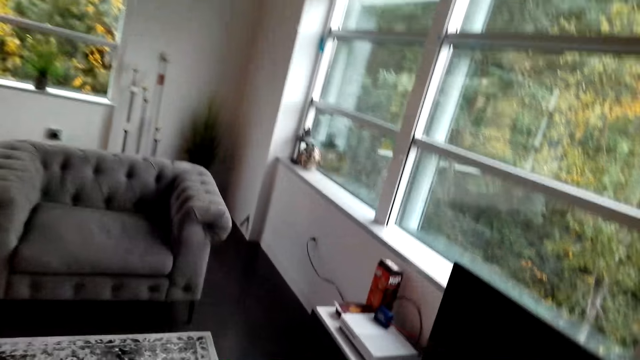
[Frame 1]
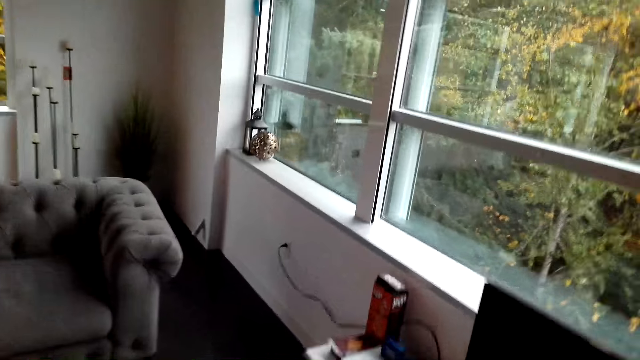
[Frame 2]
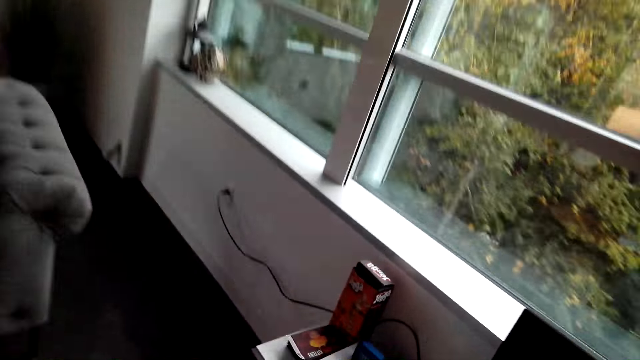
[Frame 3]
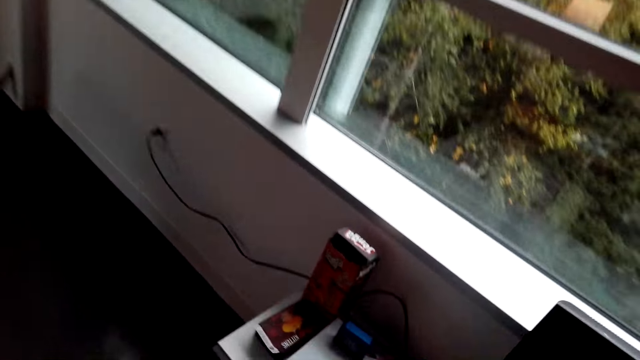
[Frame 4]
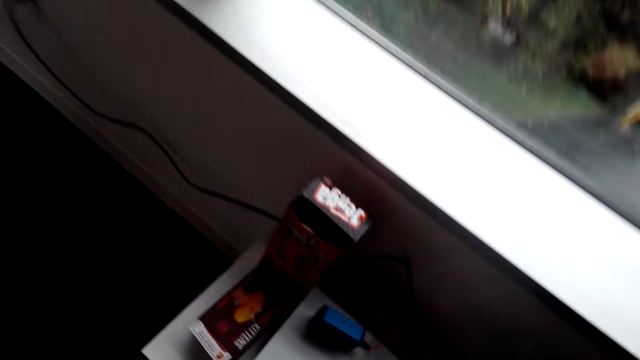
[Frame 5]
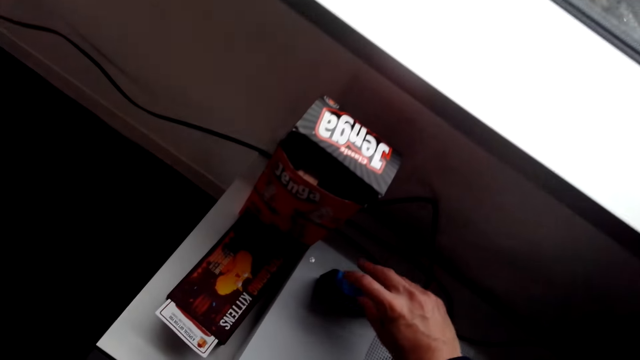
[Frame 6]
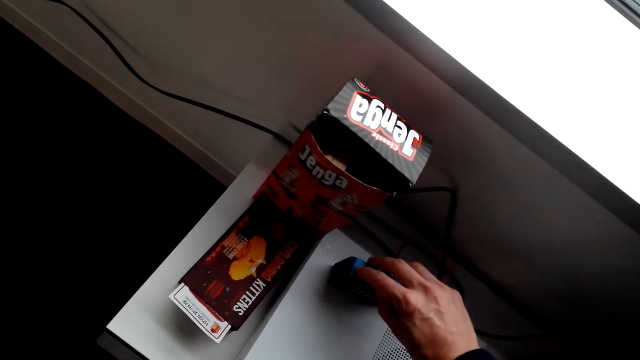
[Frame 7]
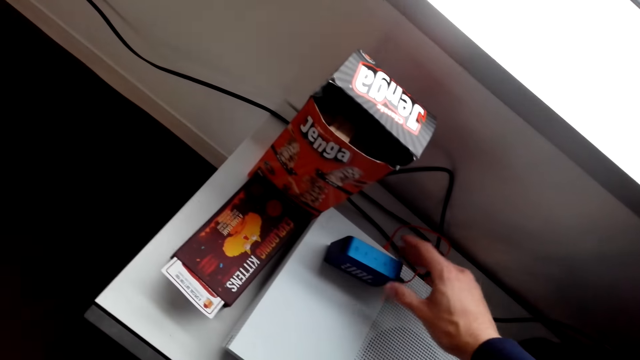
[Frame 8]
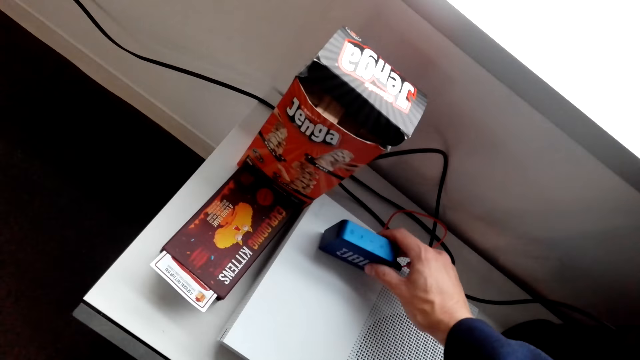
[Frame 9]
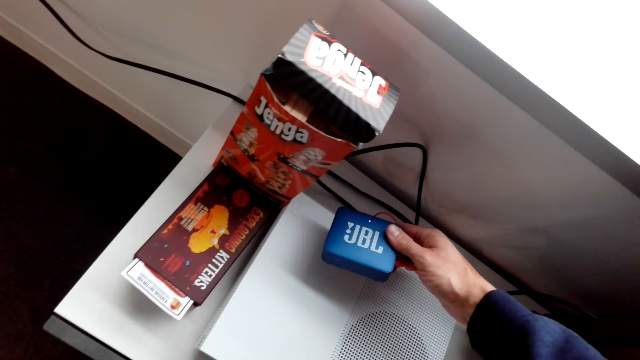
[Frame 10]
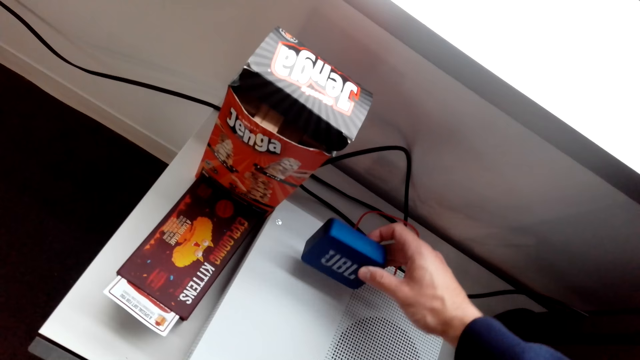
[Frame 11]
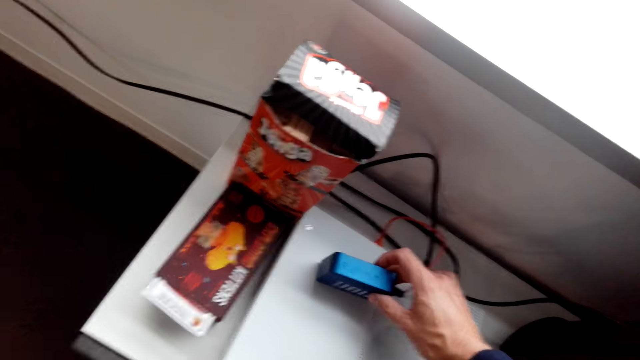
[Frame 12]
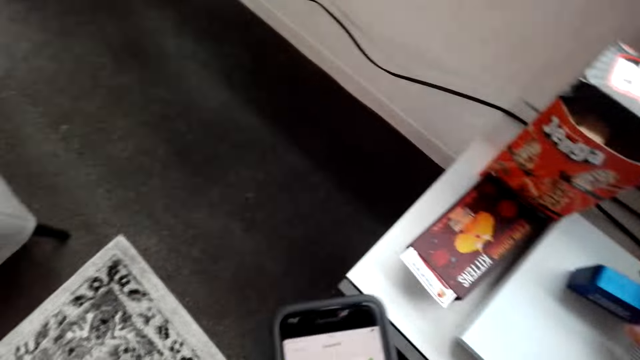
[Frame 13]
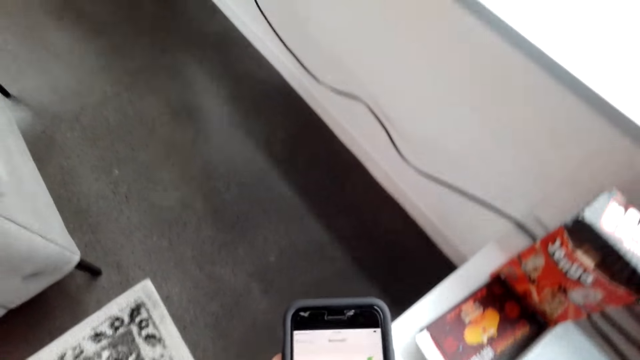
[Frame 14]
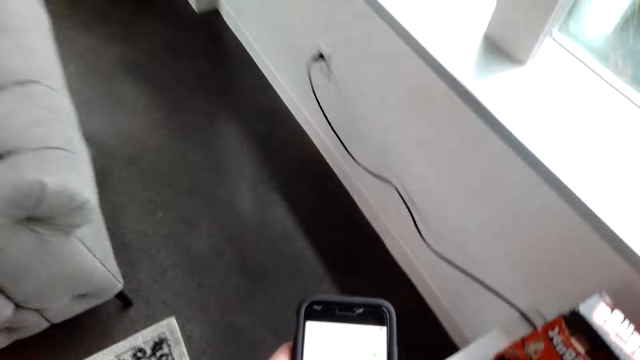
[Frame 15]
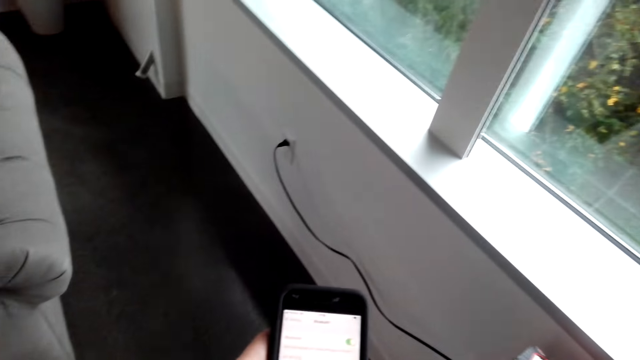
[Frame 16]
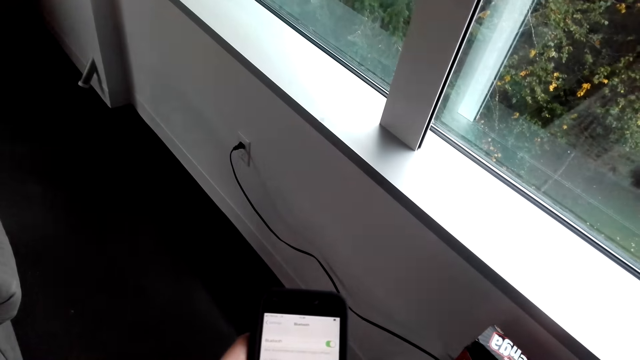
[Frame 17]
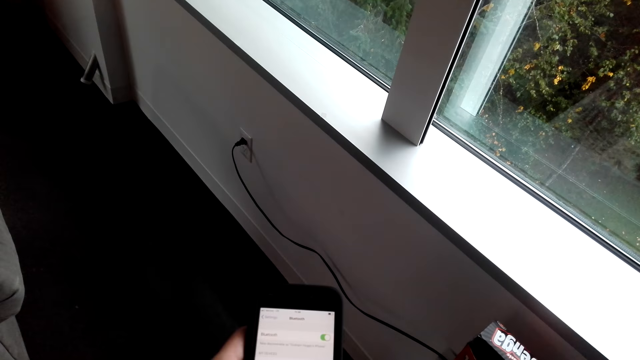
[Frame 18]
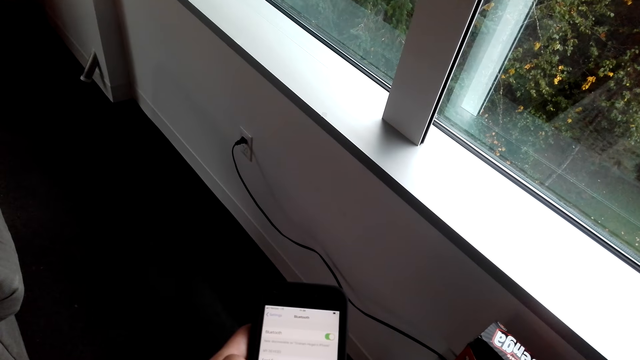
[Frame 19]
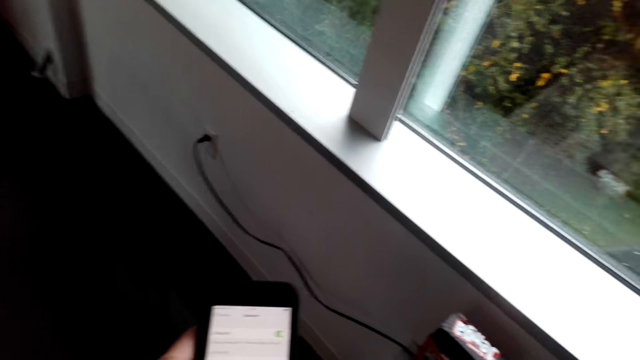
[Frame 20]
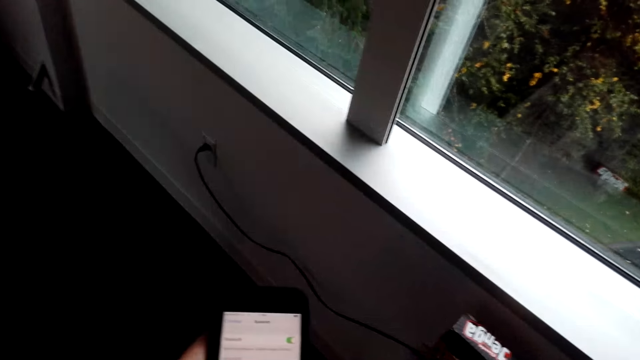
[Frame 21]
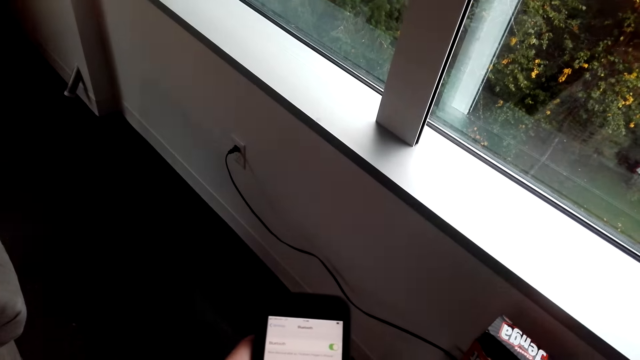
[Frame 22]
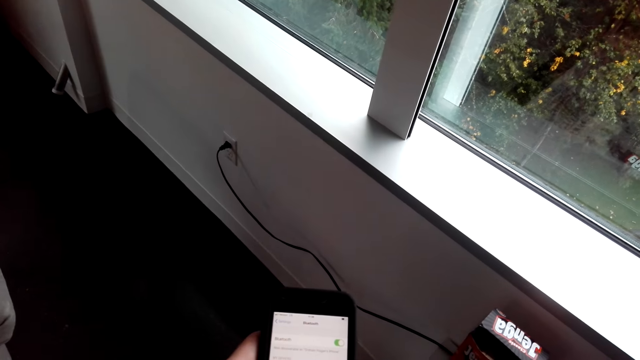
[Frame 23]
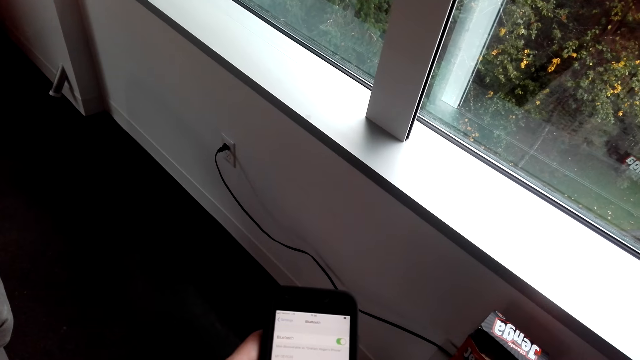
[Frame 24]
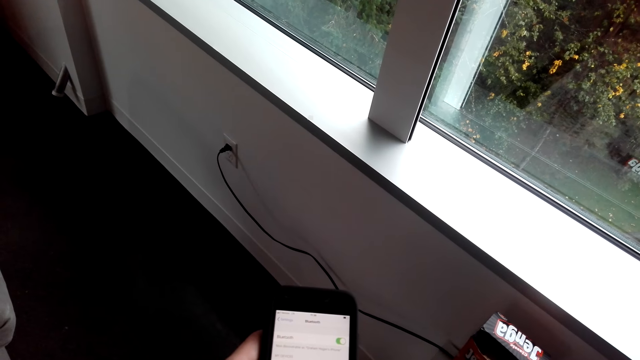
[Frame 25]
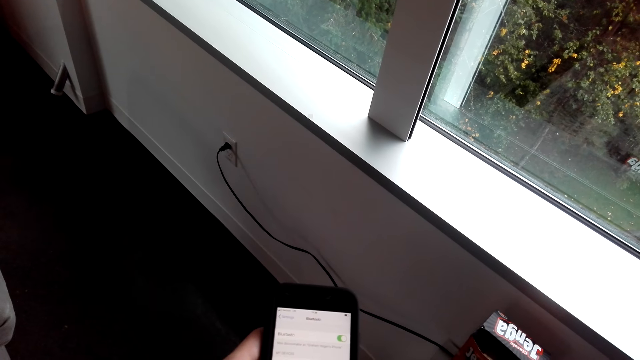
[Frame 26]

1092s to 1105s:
The camera wearer touches a Bluetooth speaker. He holds the JBL Bluetooth. He touches the Bluetooth speaker sound. He checks his phone. He operates the phone.

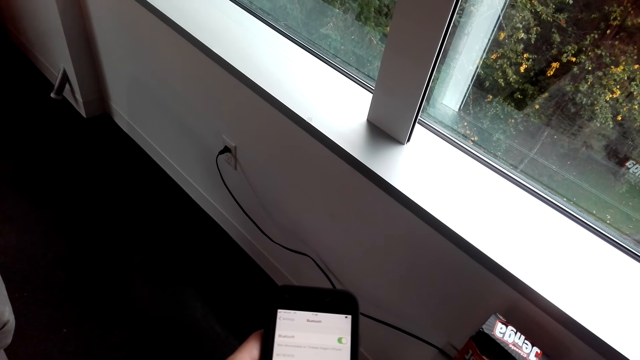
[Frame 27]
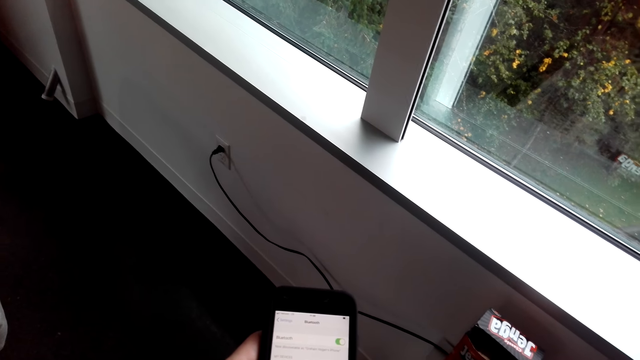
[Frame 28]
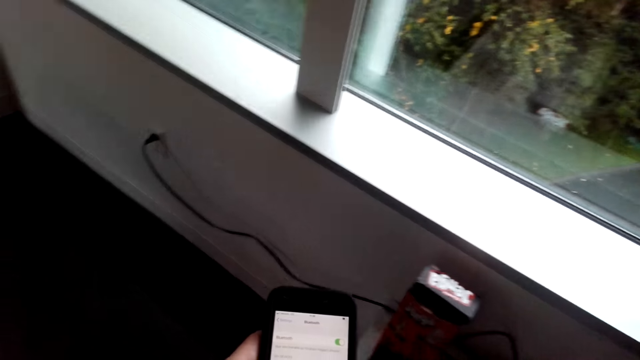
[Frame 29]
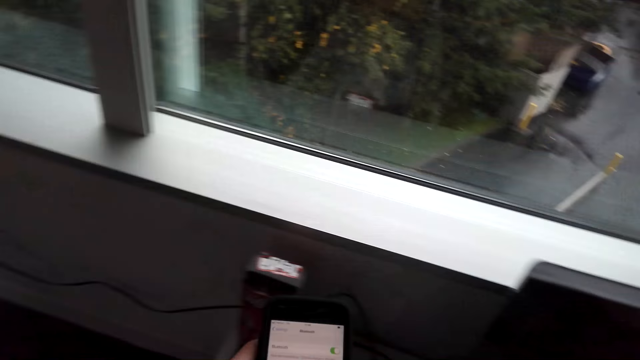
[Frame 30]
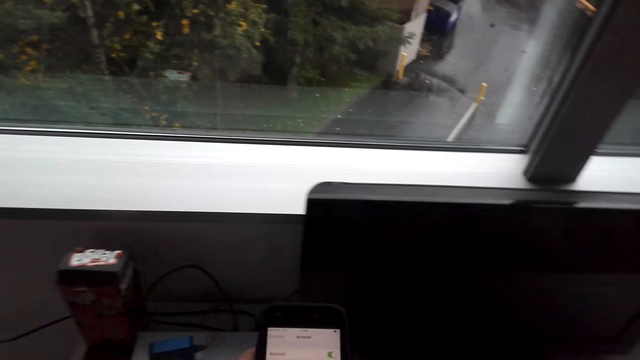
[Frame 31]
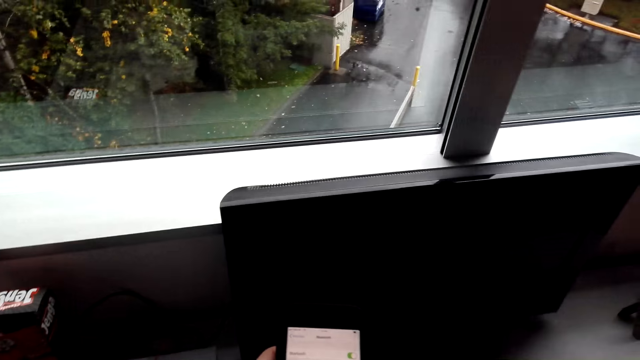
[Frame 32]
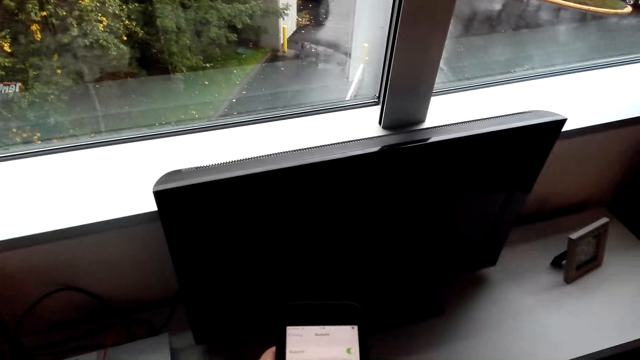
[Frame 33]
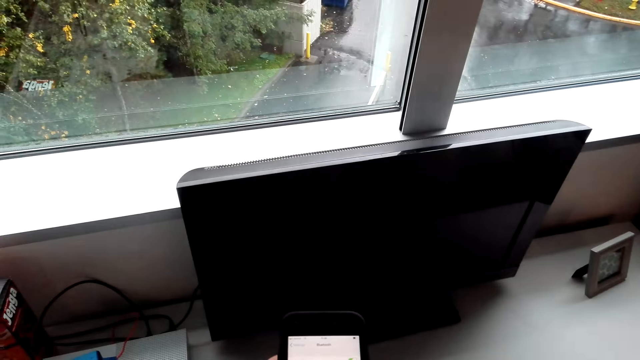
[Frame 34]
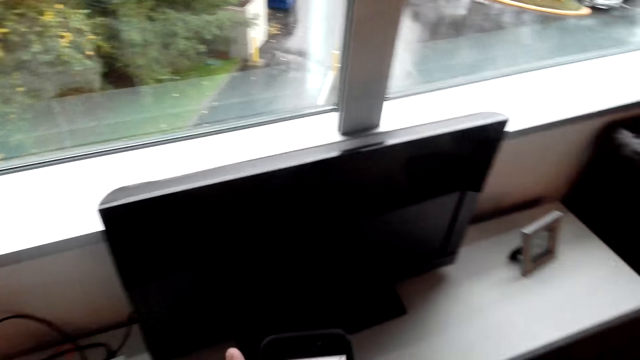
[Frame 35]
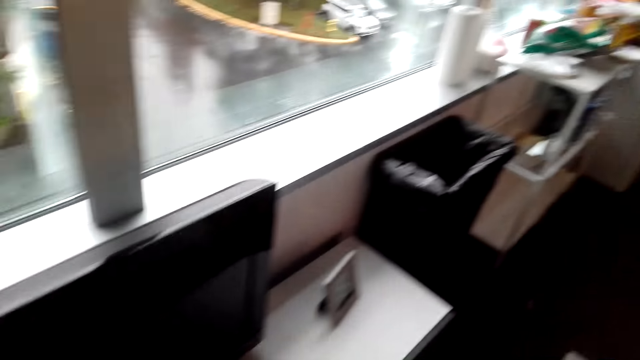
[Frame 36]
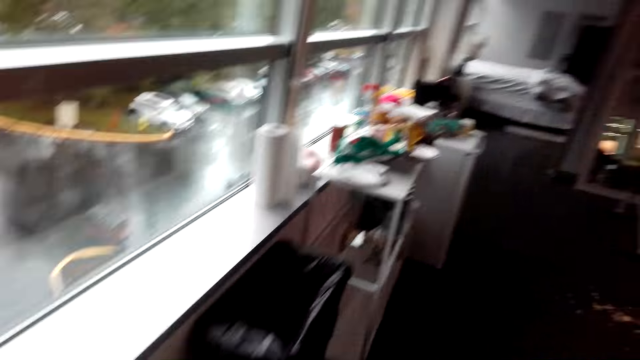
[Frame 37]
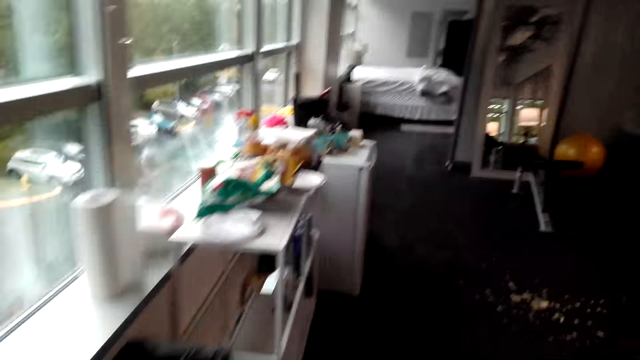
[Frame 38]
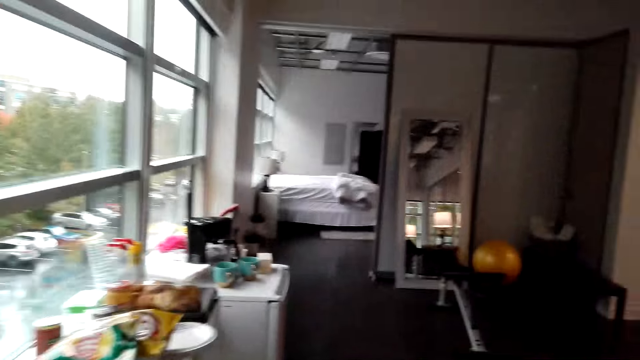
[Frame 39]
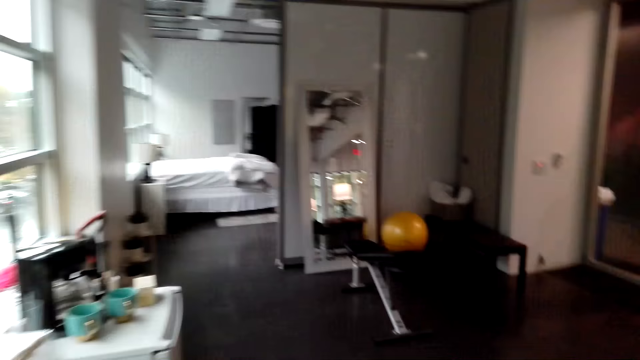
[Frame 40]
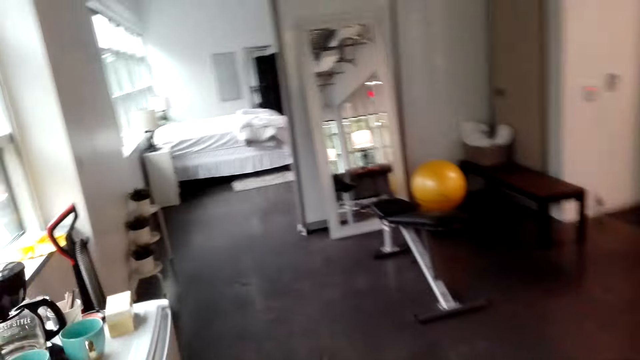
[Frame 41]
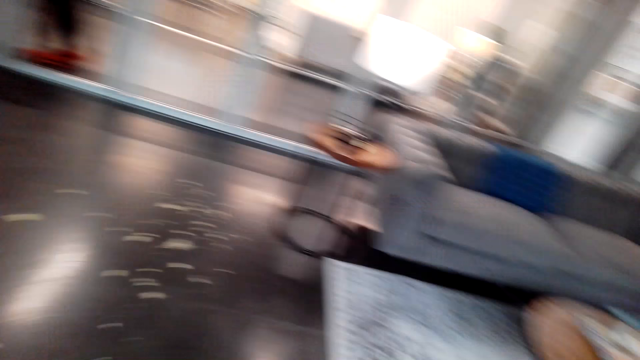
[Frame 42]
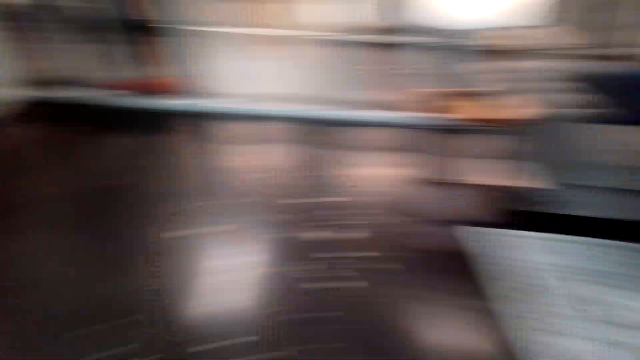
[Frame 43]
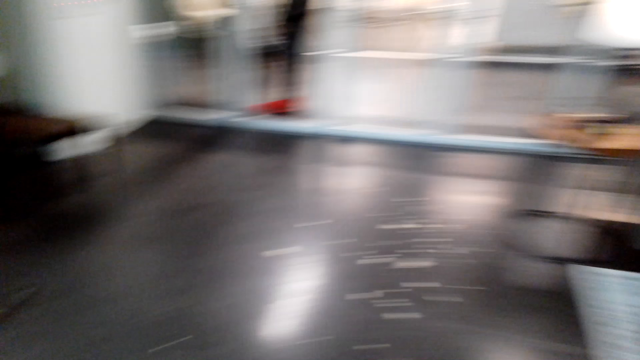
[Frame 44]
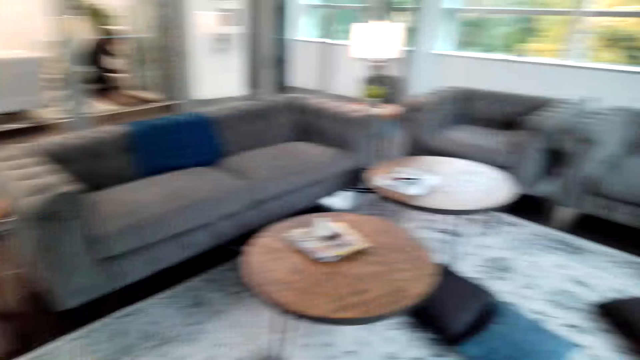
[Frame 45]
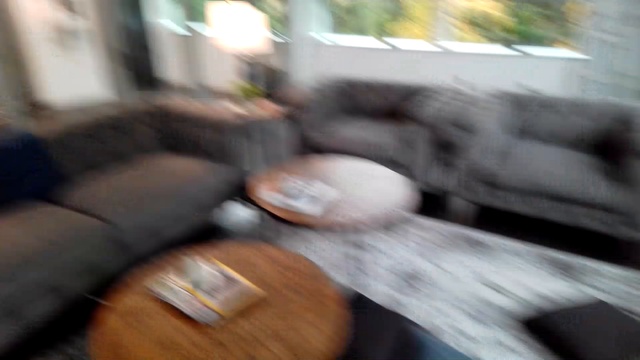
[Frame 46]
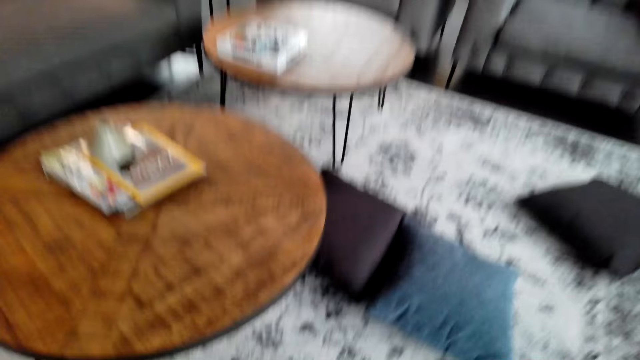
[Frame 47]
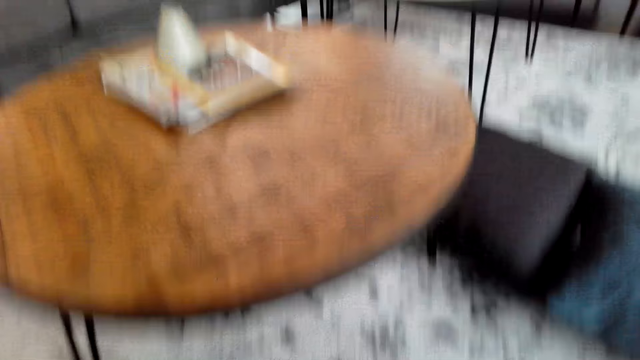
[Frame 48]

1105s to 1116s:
The camera wearer walks to the sitting room.
